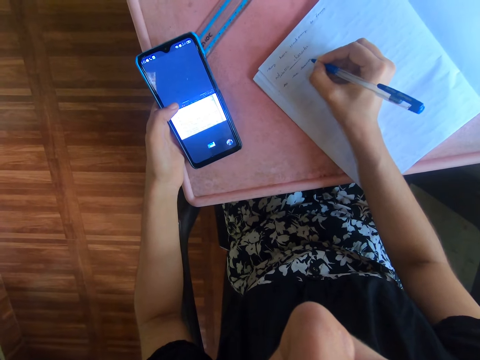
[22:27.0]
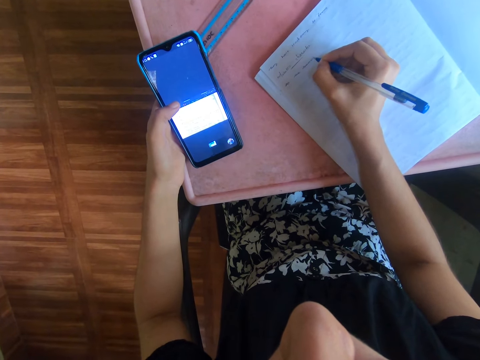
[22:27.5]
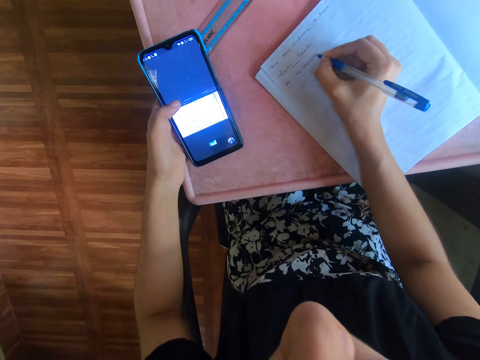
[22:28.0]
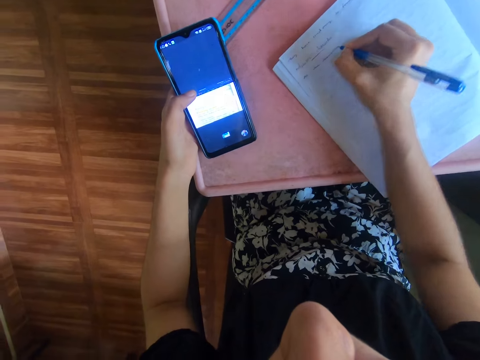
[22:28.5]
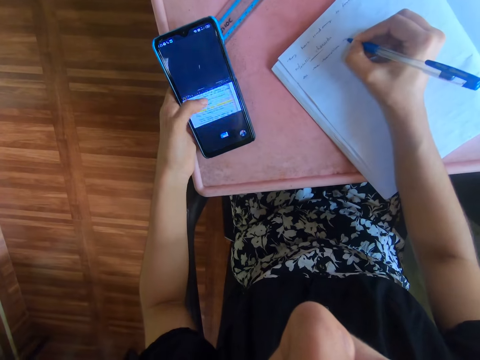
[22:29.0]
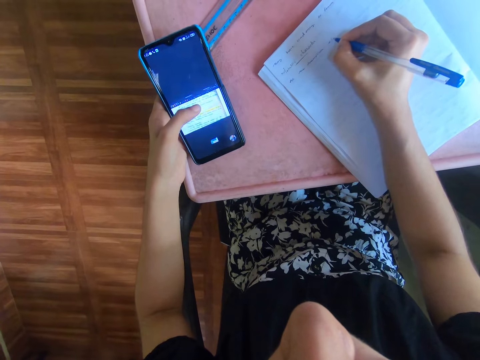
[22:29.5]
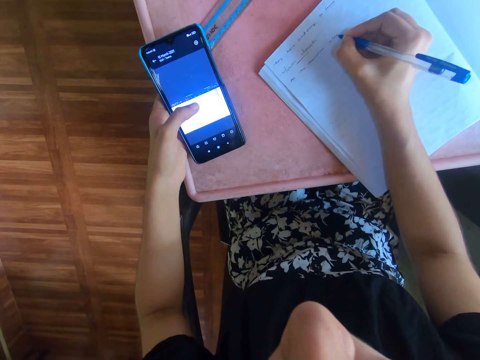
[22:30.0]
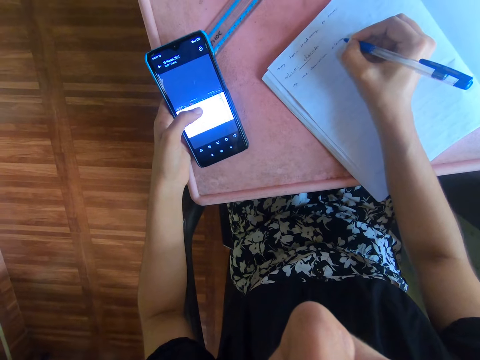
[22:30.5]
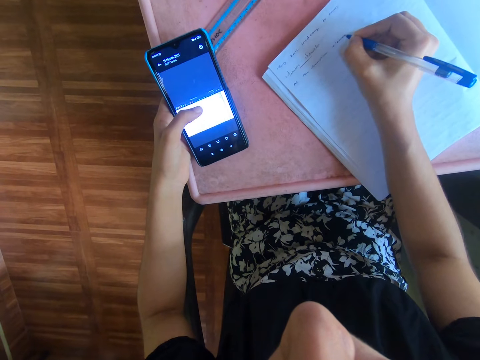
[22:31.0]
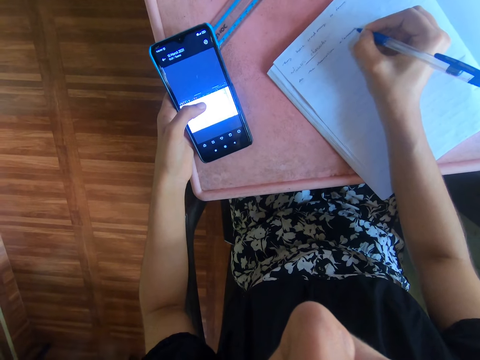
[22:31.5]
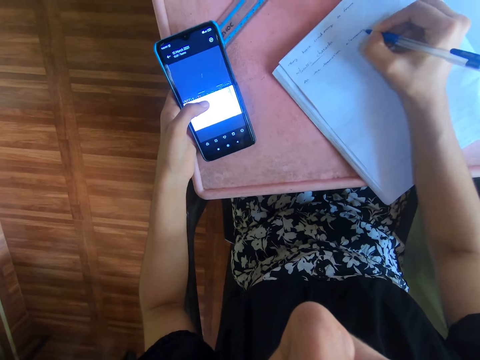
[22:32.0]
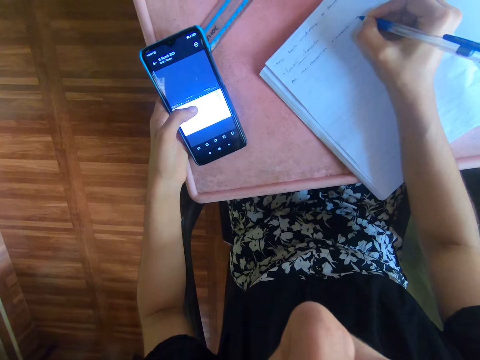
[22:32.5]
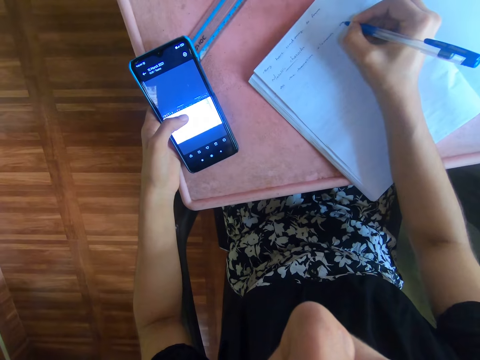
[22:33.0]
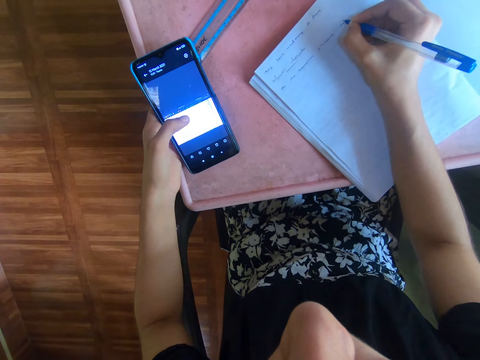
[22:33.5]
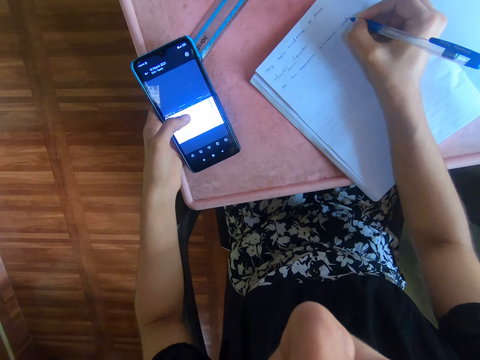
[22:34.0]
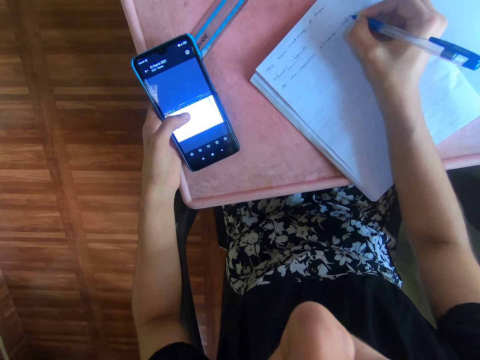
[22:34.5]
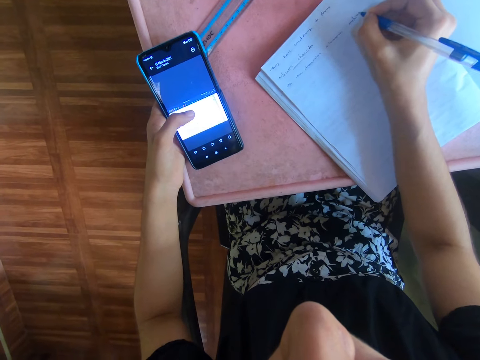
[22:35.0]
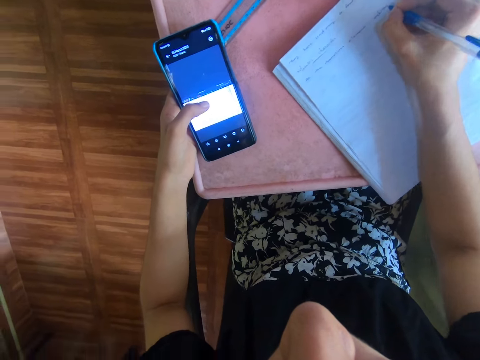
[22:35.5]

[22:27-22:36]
The camera wearer operates the phone. She presses the phone with her left hand. She writes on the notebook.

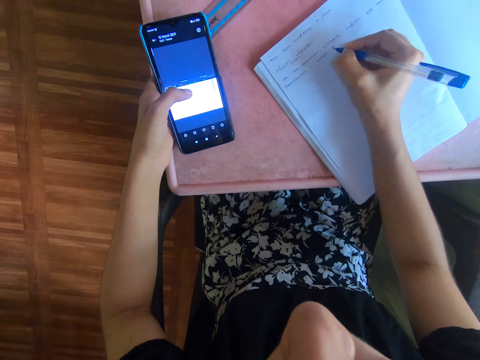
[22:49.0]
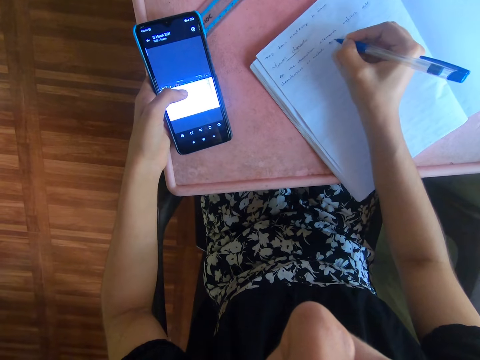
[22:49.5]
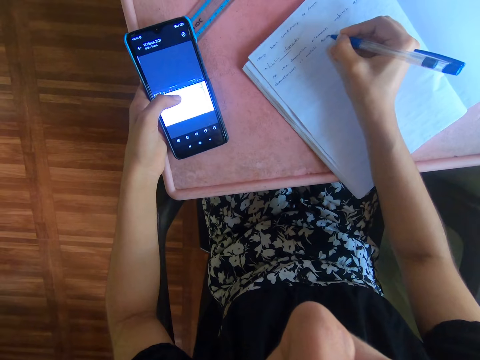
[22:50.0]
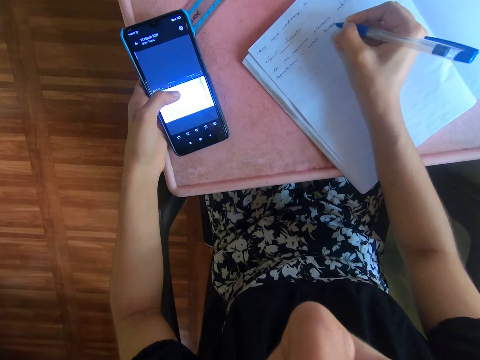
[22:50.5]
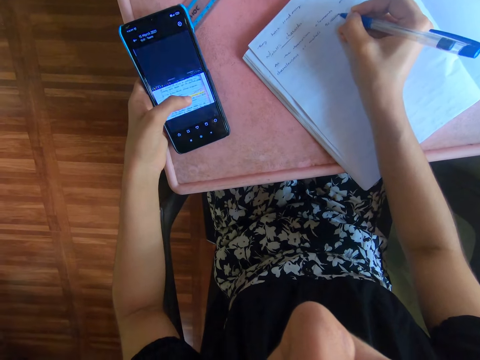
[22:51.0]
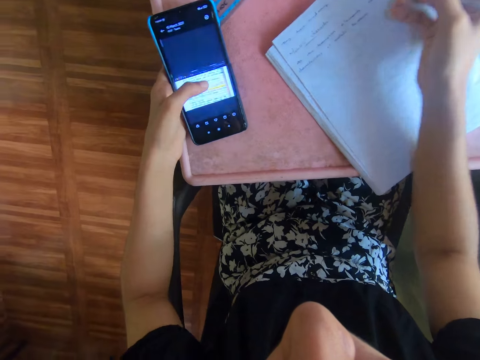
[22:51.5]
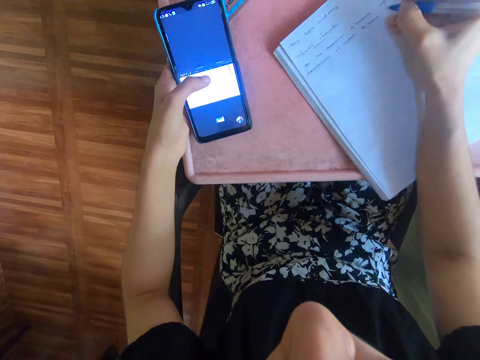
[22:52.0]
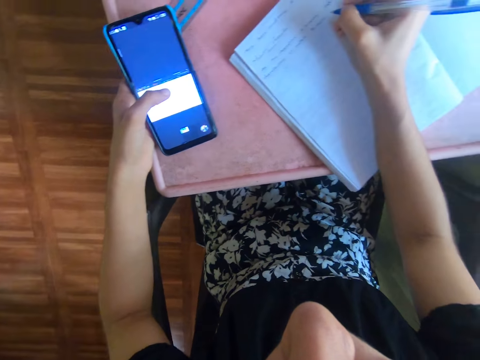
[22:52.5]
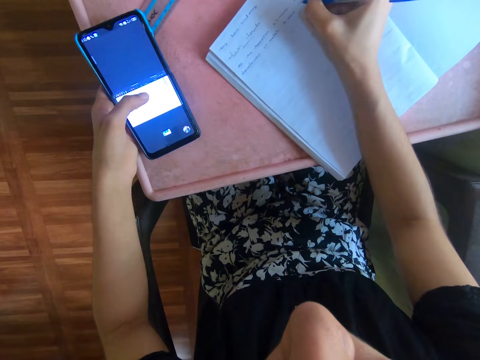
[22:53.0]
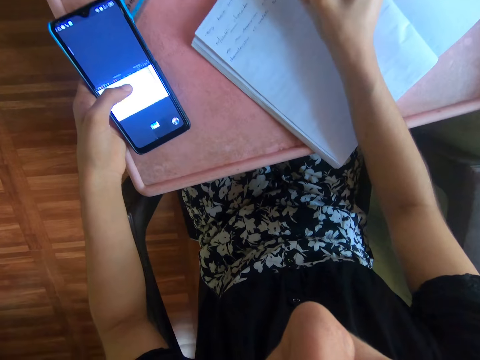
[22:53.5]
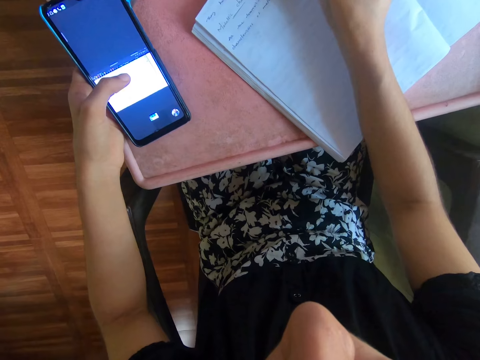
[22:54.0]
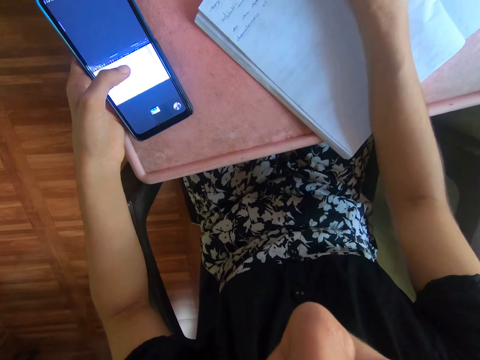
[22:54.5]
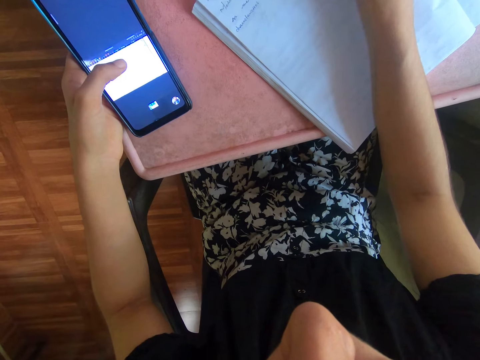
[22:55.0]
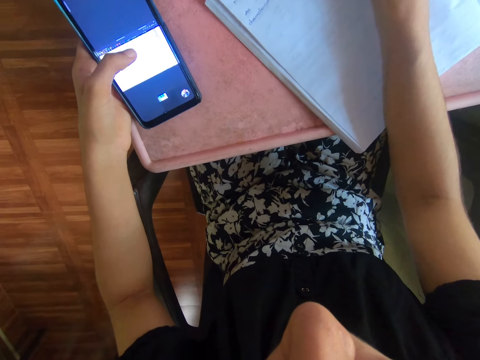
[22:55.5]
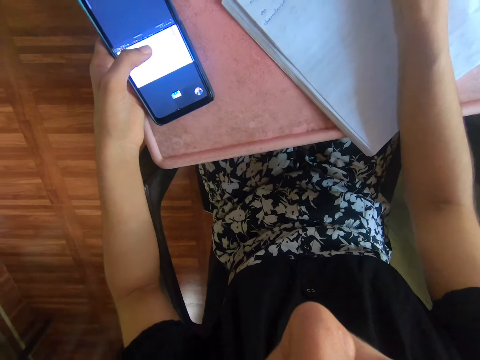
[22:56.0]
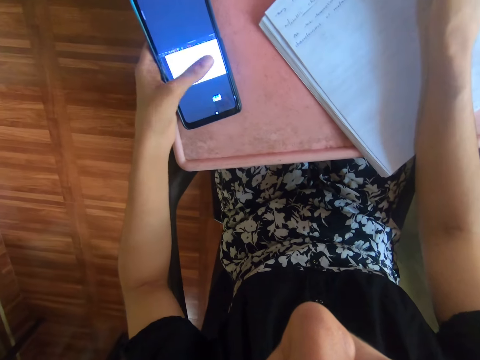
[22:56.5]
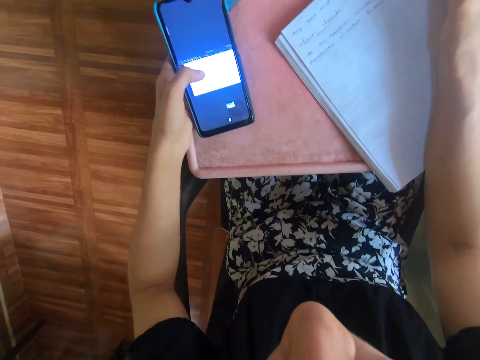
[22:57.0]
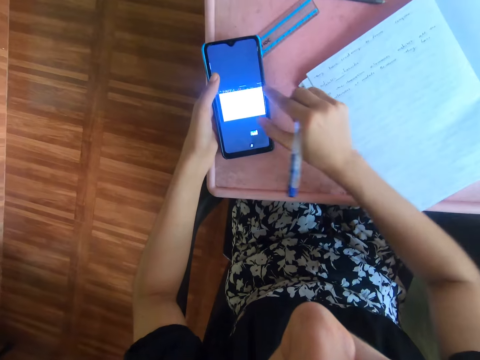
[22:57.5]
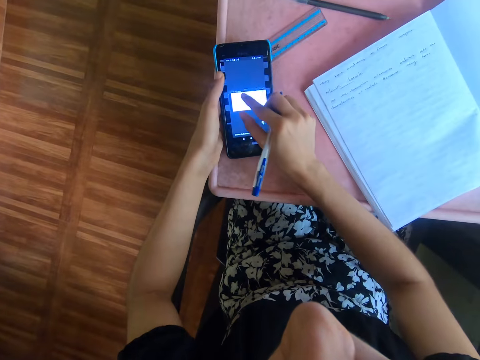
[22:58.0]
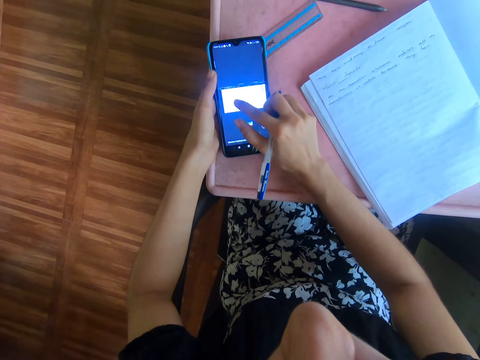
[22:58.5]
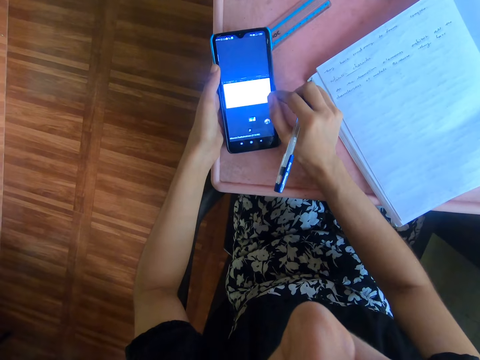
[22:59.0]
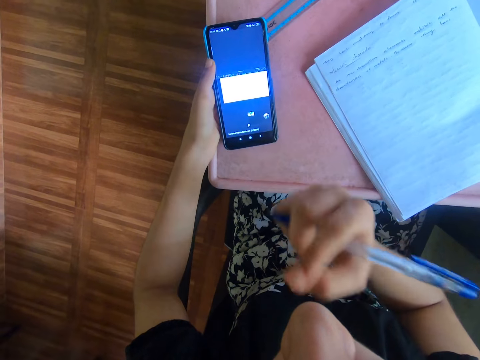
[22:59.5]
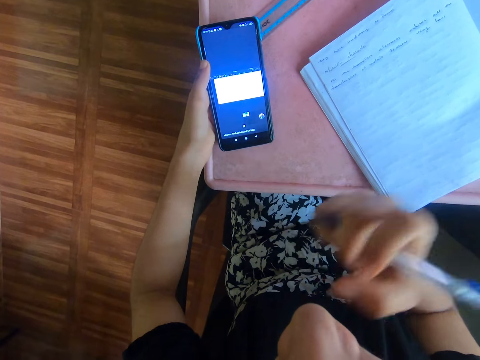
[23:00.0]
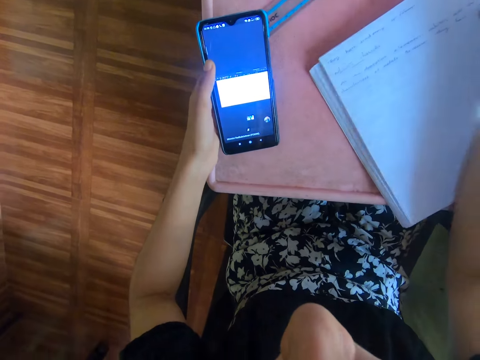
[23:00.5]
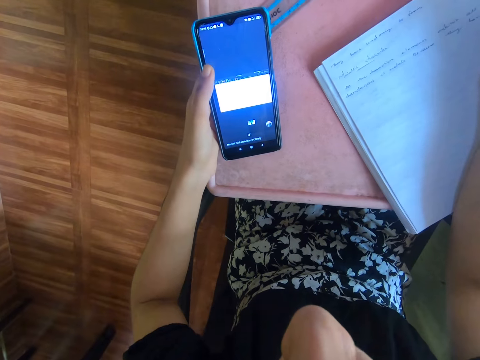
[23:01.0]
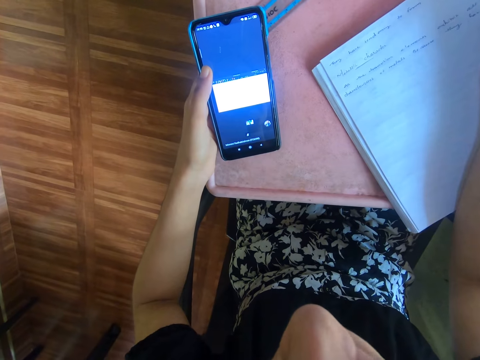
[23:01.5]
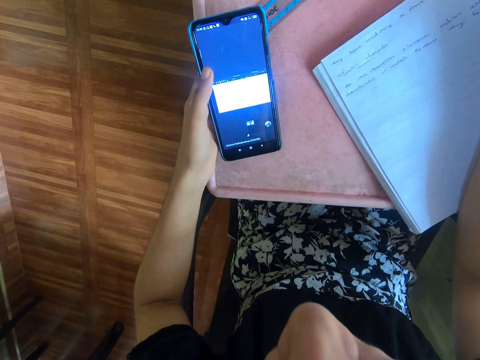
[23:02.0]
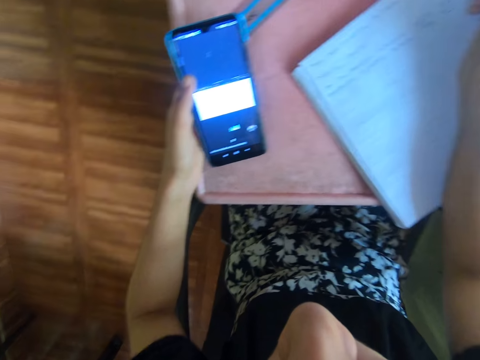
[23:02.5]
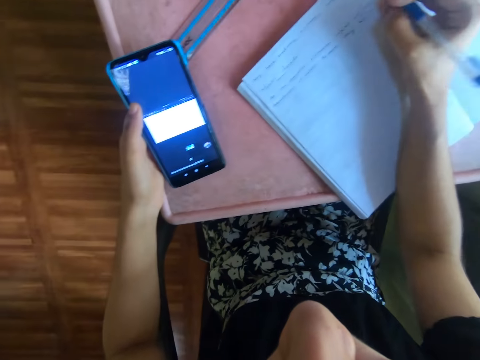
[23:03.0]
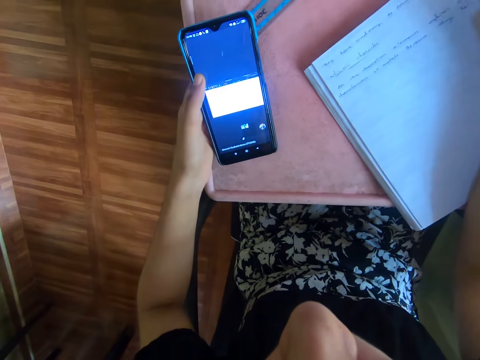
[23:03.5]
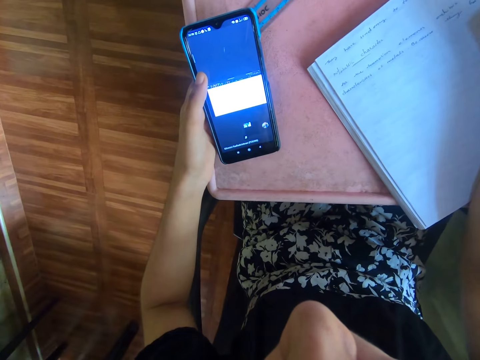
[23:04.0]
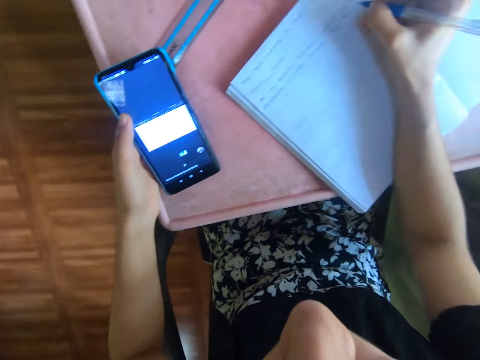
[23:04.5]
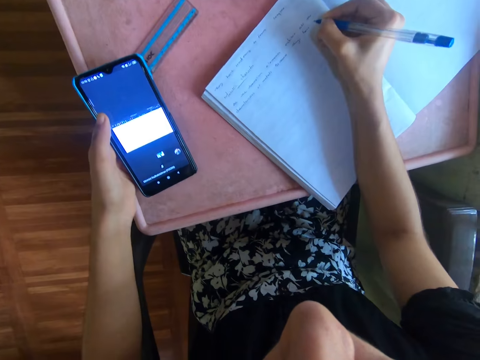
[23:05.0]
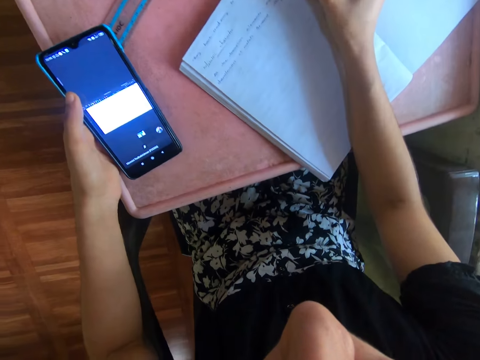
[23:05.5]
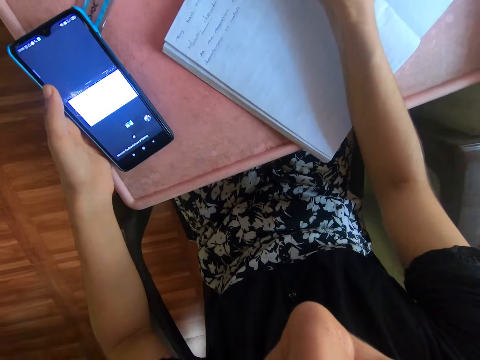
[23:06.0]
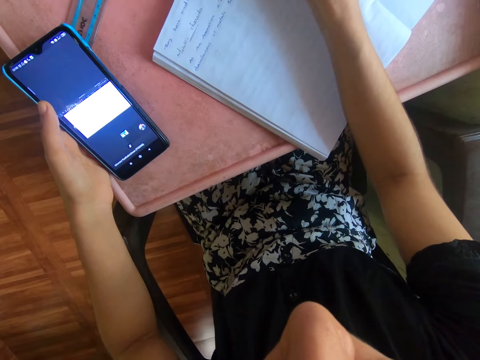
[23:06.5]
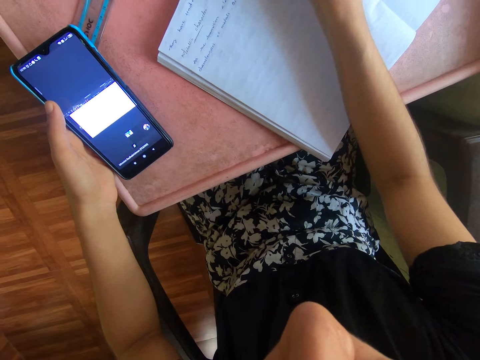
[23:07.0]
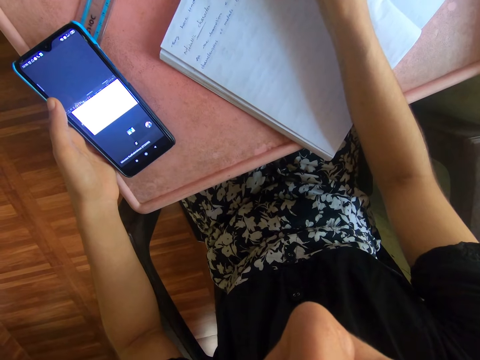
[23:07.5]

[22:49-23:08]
The camera wearer operates a phone with her left hand. She presses the phone. She writes on a book with a pen. She scrolls the phone. She operates the phone with her right hand. She touches her face with her right hand. She writes in the book with the pen in her right hand.
